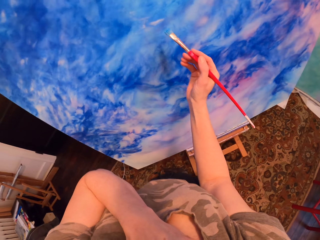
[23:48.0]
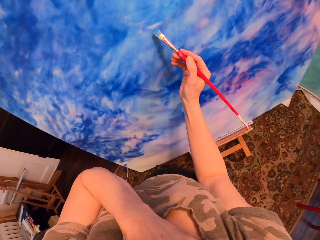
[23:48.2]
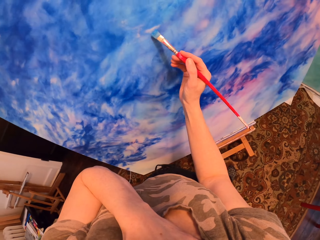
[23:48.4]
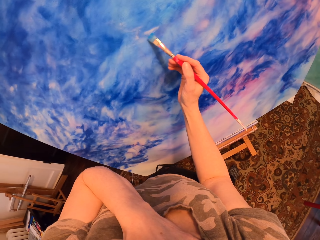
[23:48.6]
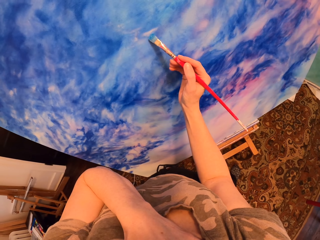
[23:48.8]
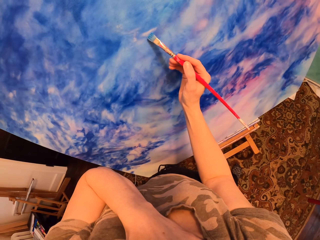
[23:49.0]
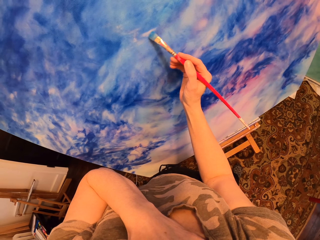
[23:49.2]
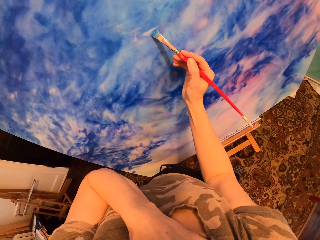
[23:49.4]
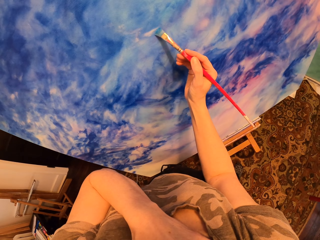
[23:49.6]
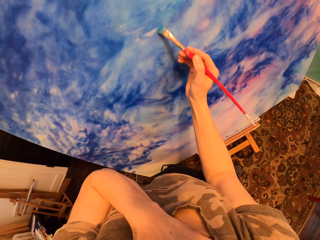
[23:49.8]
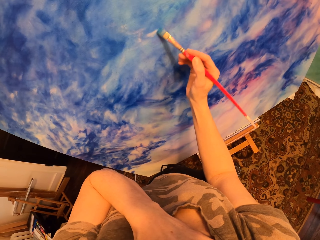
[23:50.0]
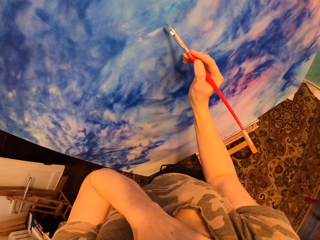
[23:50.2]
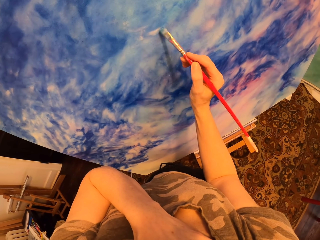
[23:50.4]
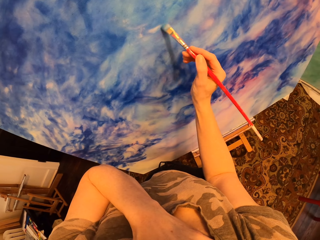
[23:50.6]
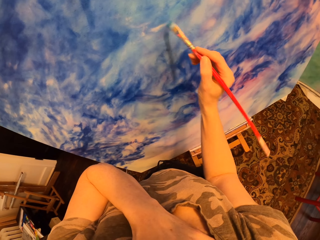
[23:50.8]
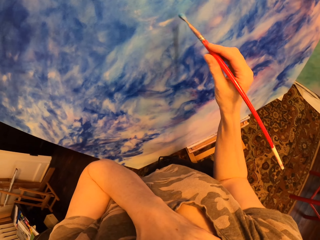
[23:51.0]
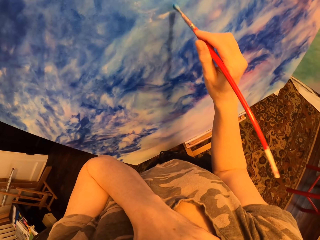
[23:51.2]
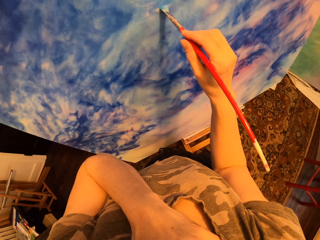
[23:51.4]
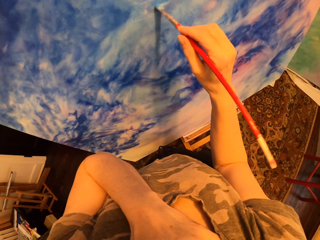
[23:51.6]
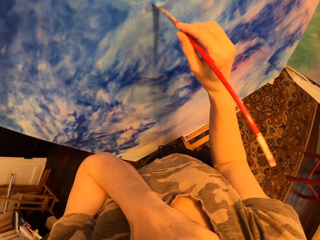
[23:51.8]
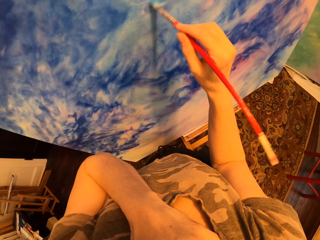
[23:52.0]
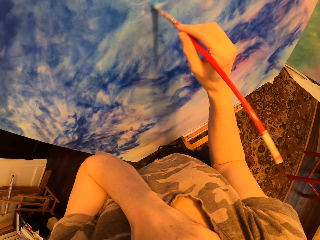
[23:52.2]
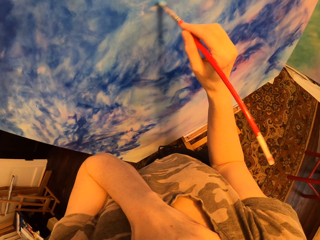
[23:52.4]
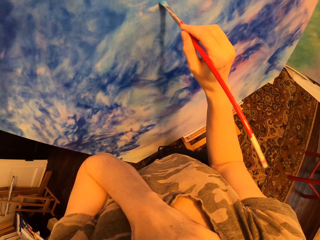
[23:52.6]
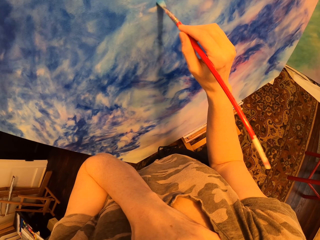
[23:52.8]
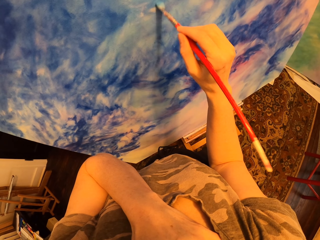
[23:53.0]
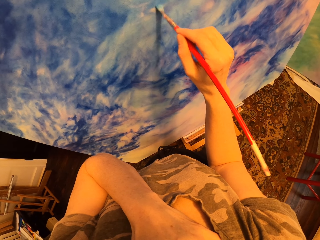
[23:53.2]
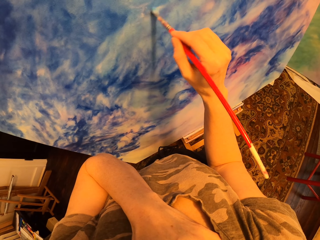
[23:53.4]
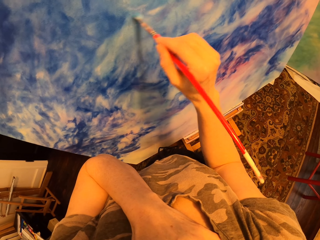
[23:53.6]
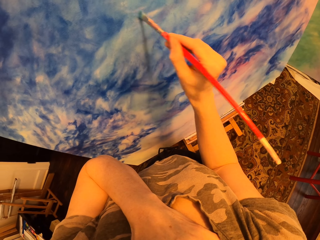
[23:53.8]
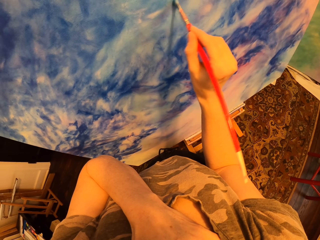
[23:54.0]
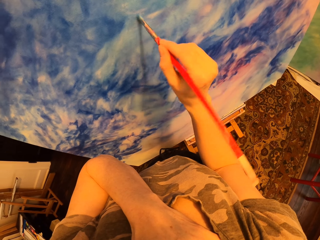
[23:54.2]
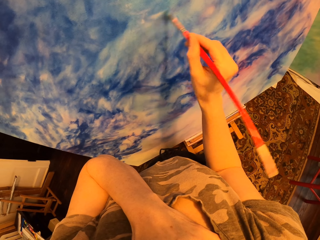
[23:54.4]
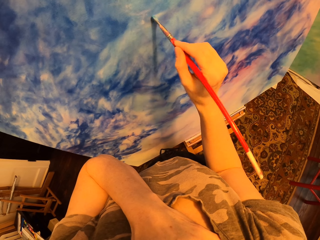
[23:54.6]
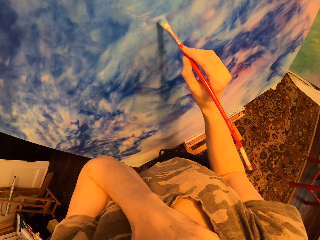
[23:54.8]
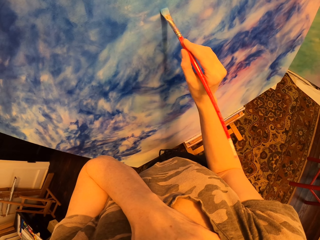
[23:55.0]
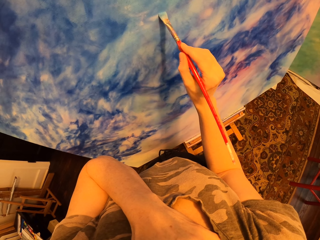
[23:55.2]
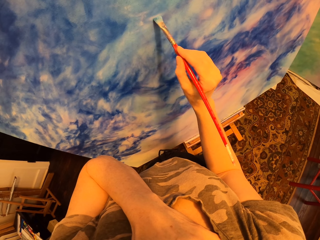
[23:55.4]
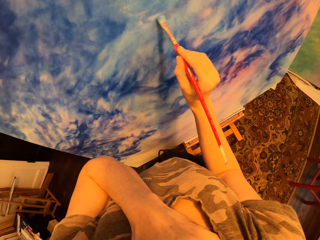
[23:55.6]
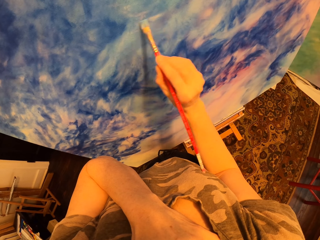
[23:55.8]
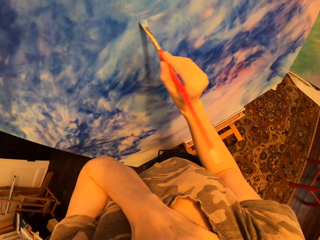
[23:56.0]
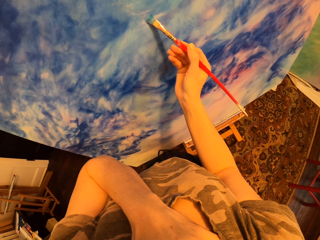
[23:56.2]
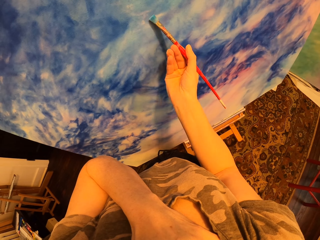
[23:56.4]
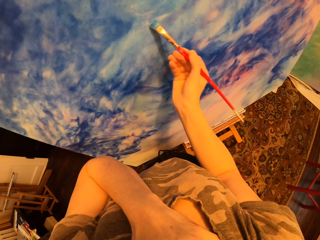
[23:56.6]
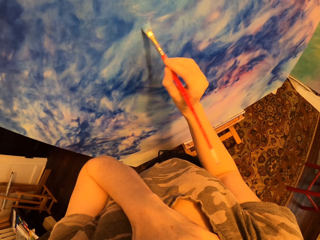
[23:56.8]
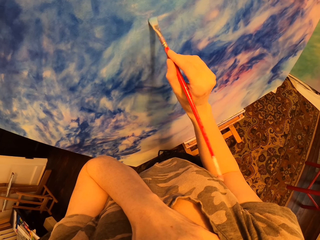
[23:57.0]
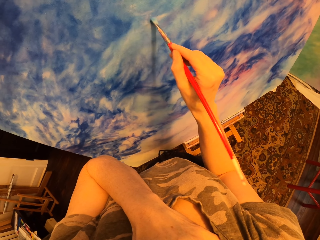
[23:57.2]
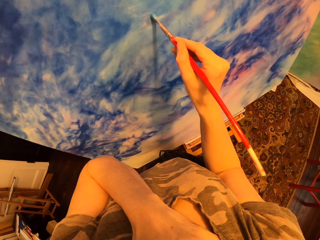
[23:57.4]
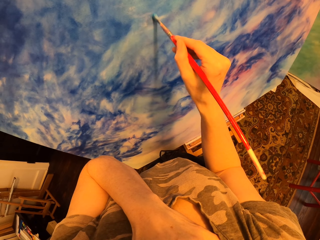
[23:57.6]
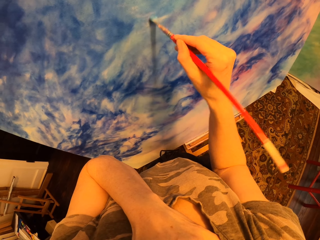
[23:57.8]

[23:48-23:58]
The camera wearer paints the painting with the brush.

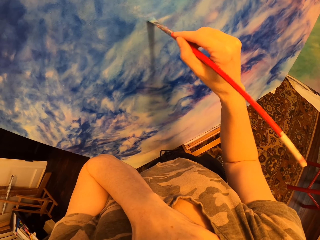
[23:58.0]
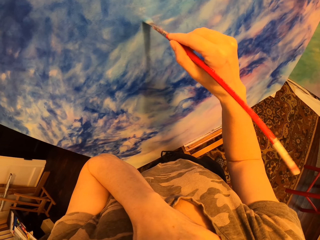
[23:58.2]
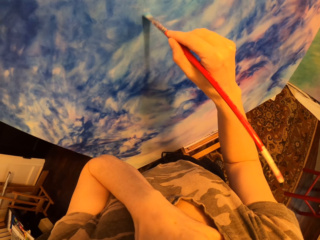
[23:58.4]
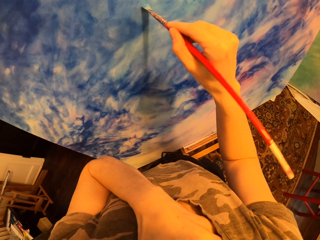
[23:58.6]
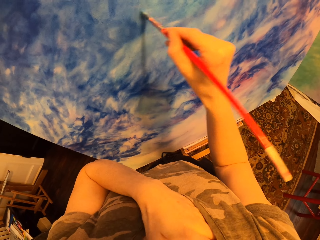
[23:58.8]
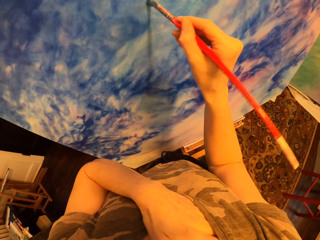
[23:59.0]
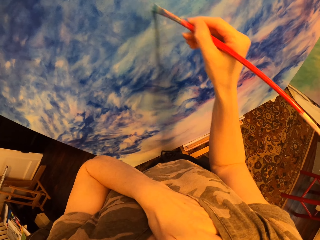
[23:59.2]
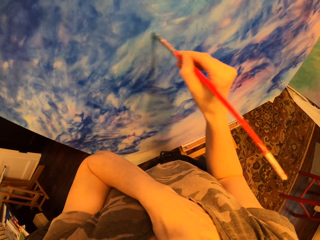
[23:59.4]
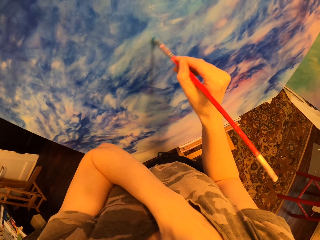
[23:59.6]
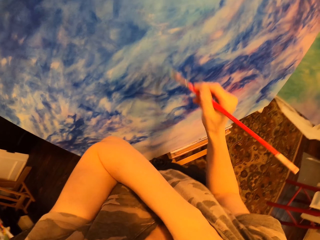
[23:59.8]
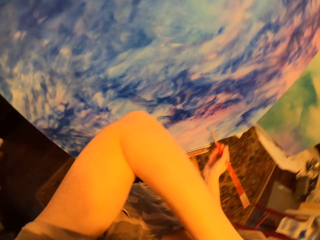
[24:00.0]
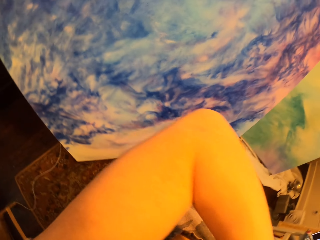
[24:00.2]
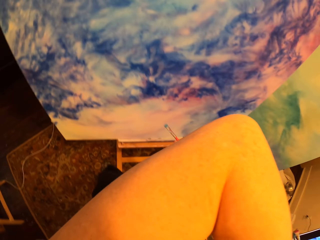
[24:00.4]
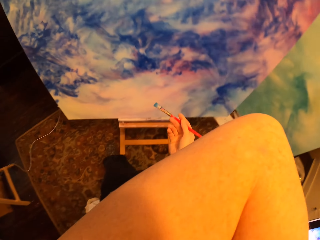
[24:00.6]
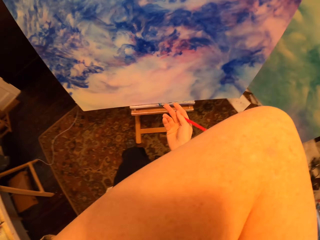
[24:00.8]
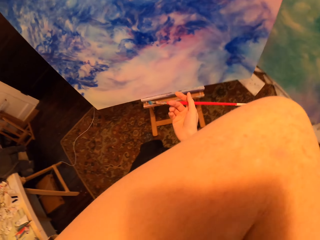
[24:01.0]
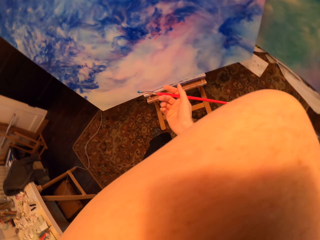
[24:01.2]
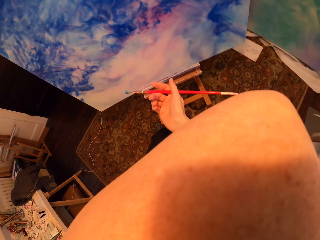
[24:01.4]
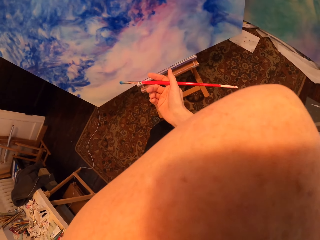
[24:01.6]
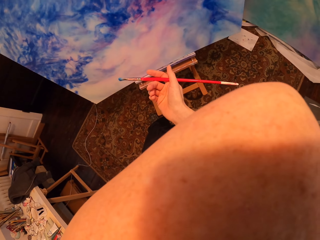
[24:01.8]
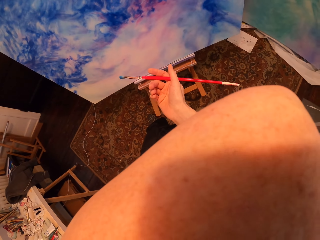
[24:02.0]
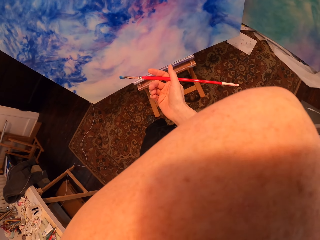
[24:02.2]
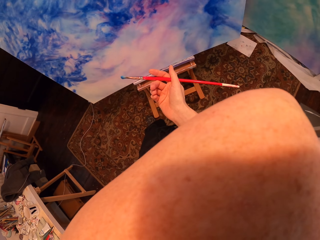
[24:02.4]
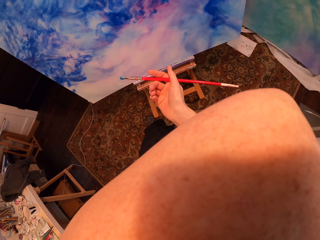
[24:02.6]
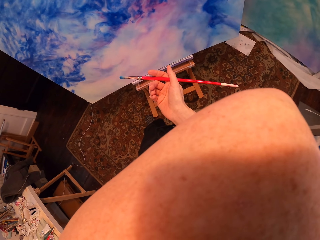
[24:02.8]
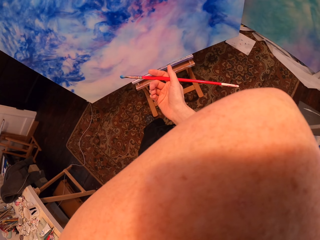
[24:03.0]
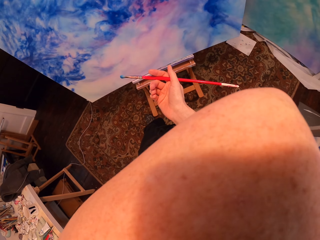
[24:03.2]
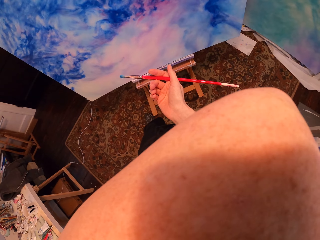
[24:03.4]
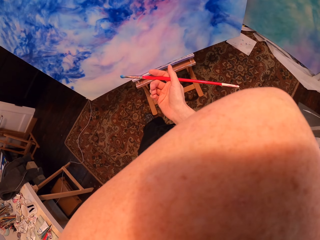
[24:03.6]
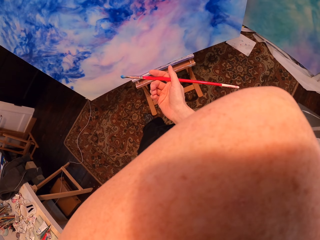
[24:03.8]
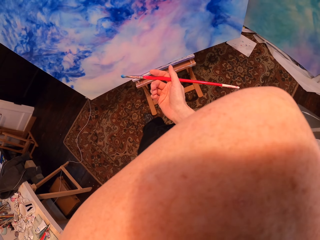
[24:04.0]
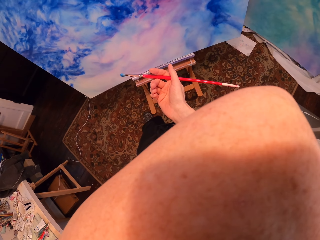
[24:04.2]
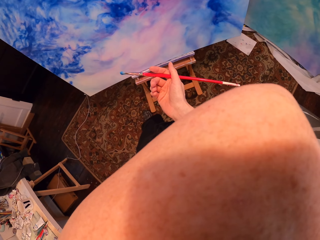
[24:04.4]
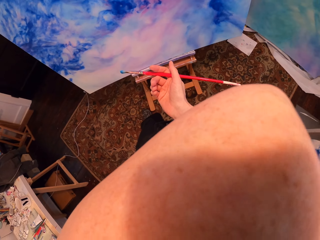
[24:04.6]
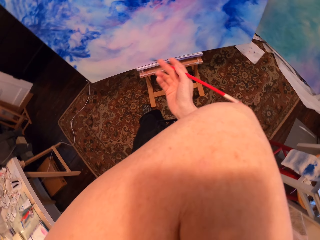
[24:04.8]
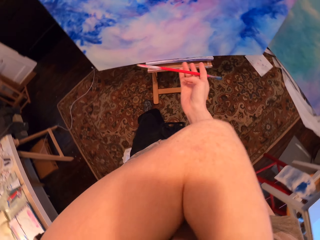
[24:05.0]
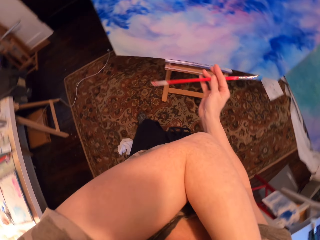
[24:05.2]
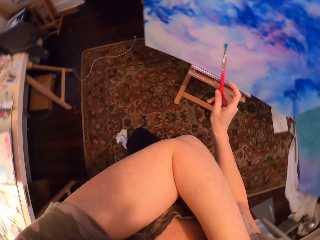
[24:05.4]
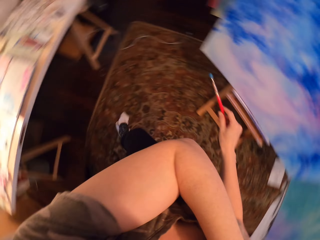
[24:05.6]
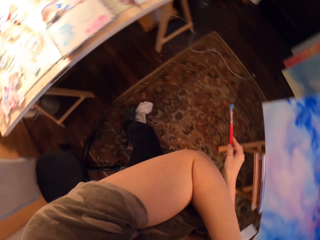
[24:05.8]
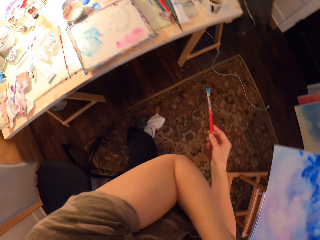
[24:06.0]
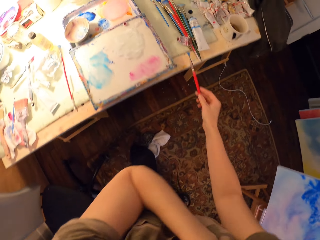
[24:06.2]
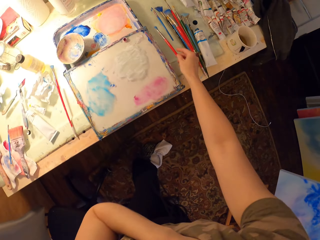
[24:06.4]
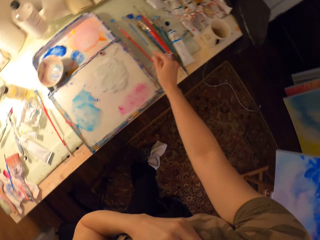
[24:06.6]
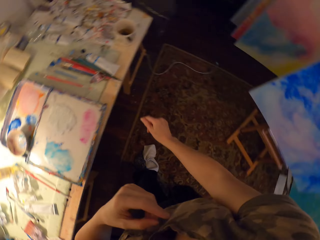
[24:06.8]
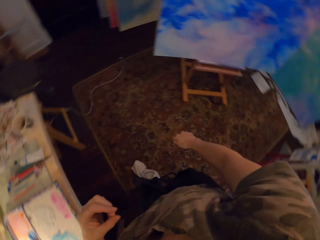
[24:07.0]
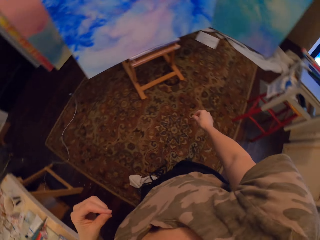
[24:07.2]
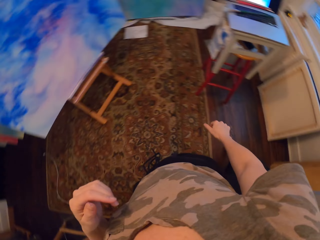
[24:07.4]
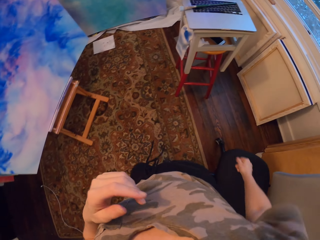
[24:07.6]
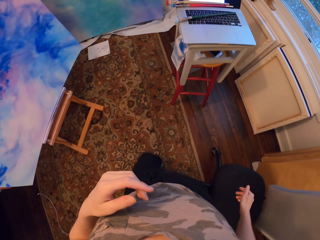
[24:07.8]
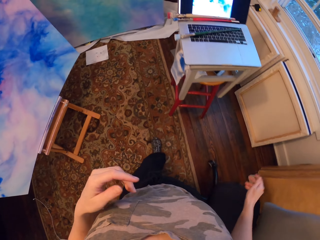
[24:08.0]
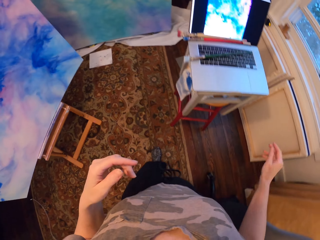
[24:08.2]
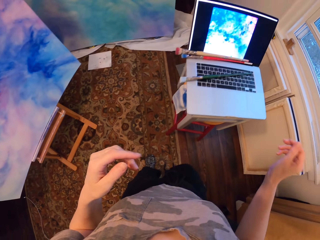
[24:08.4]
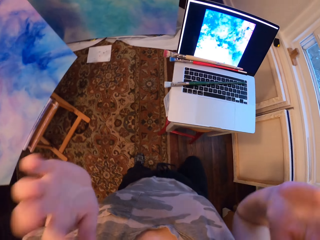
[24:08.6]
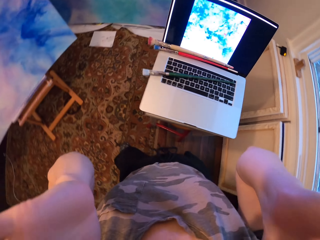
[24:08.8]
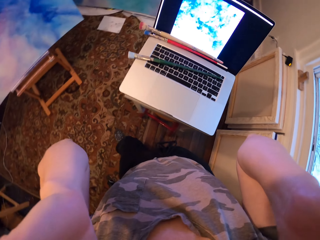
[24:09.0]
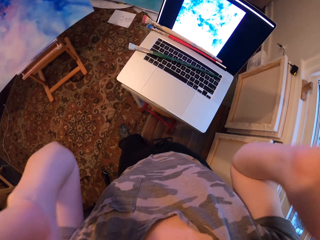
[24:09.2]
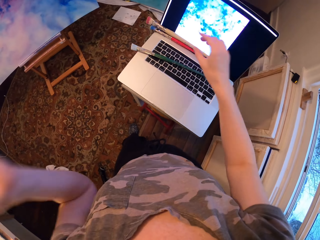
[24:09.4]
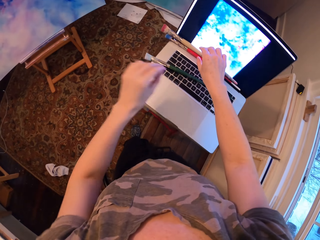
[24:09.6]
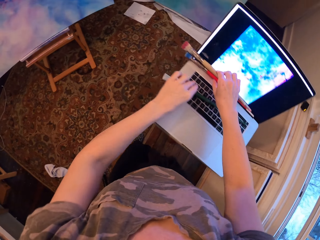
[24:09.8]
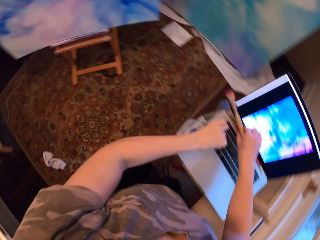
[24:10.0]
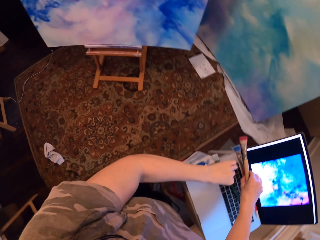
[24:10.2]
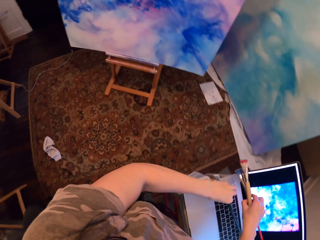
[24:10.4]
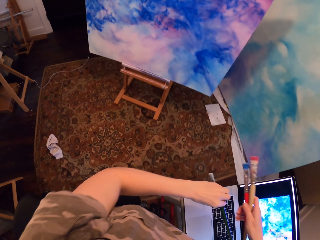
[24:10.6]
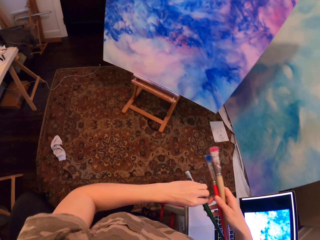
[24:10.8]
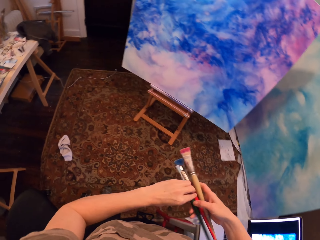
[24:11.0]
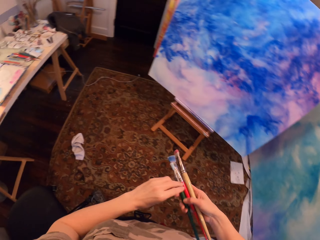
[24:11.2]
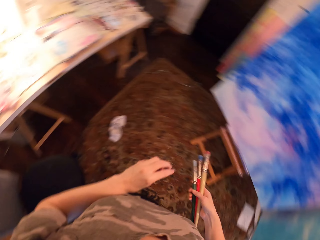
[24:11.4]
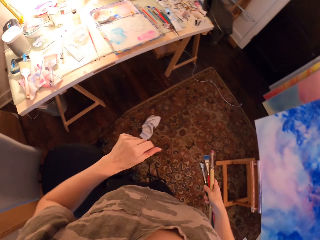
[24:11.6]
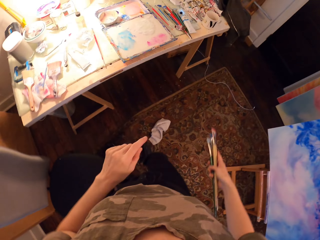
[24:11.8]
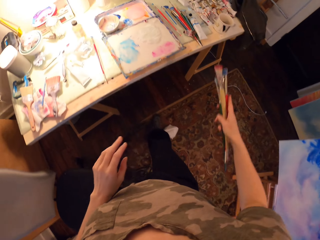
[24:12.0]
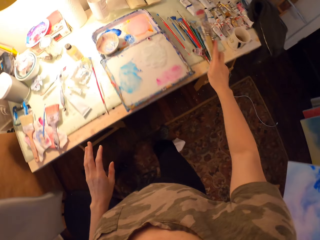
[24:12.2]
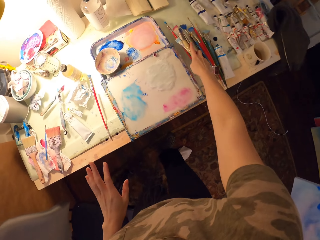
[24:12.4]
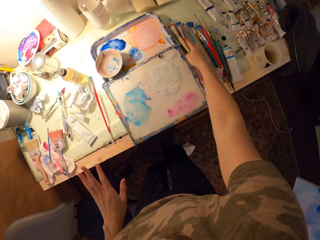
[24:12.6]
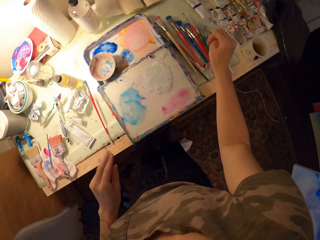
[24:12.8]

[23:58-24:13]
The camera wearer stands. They stare at the painting. They drop the brush on the table. They pick the brushes from the laptop.
